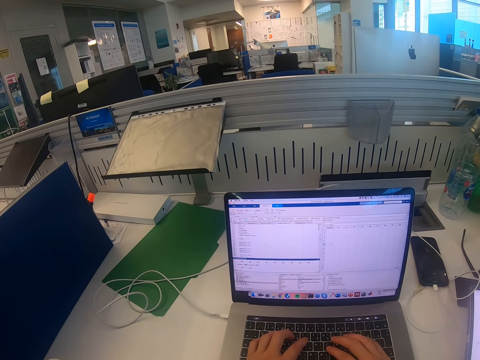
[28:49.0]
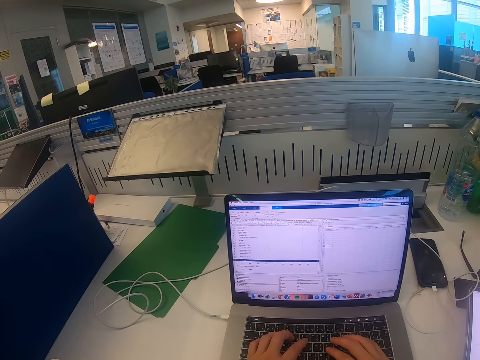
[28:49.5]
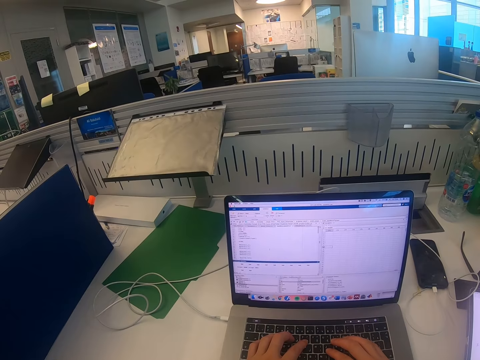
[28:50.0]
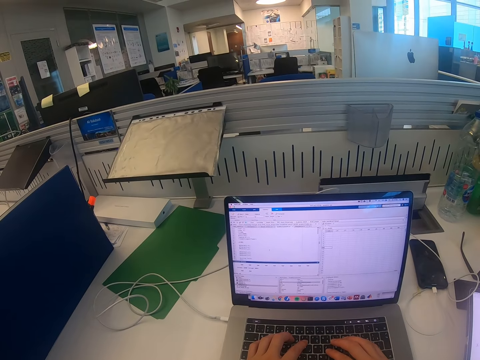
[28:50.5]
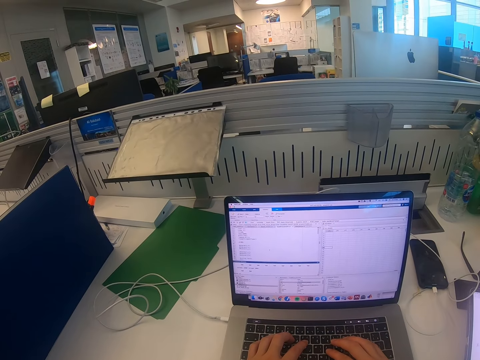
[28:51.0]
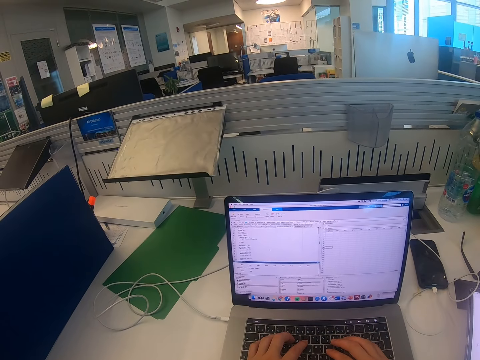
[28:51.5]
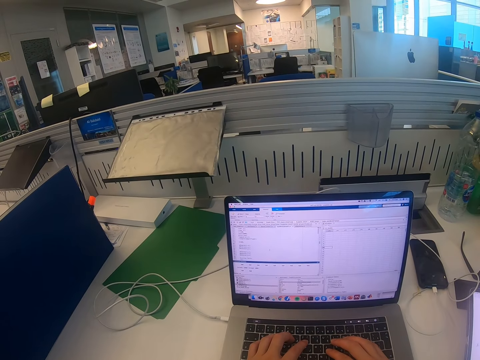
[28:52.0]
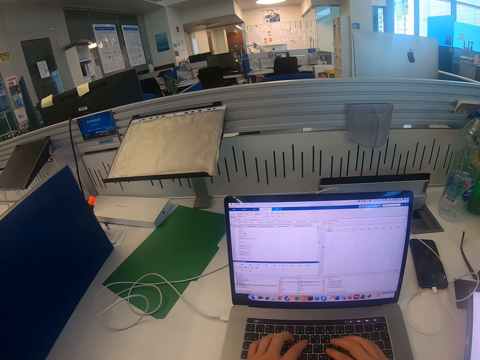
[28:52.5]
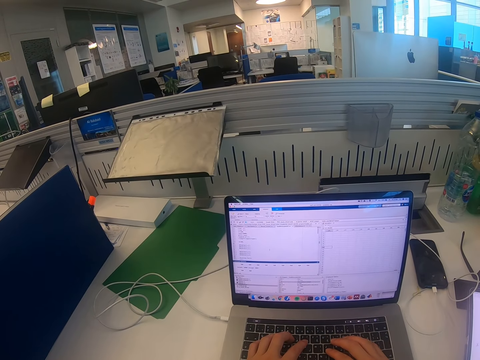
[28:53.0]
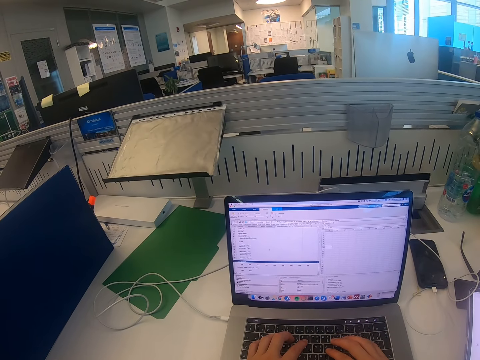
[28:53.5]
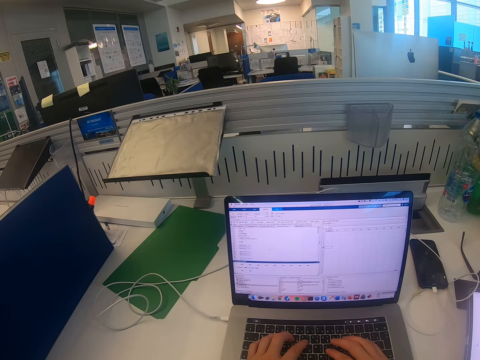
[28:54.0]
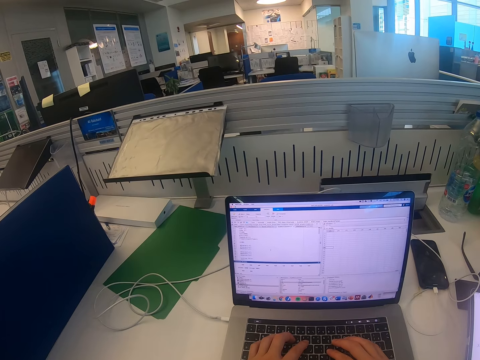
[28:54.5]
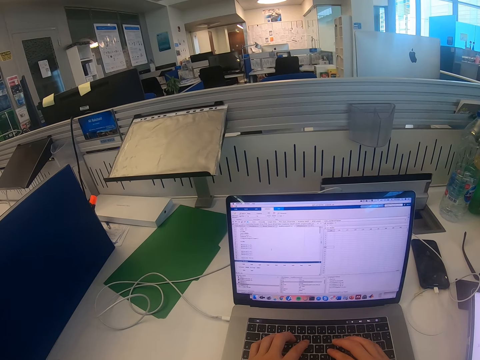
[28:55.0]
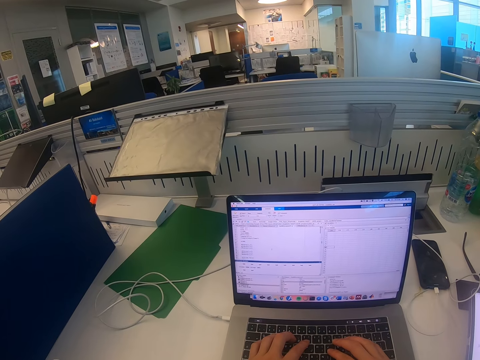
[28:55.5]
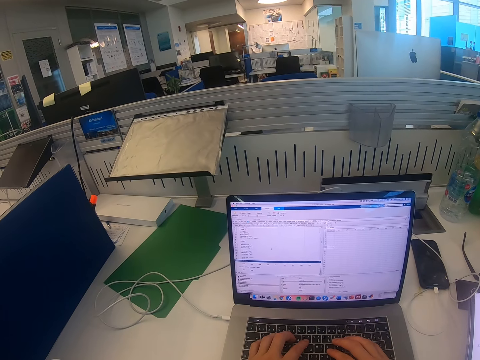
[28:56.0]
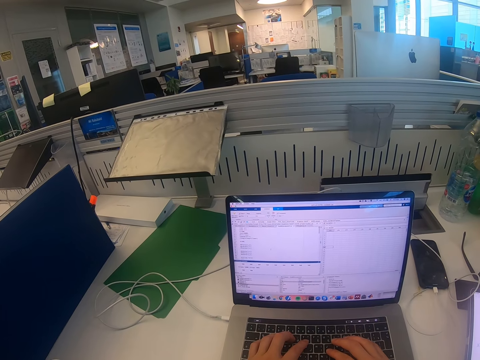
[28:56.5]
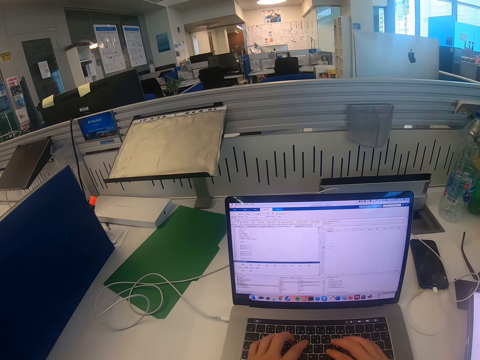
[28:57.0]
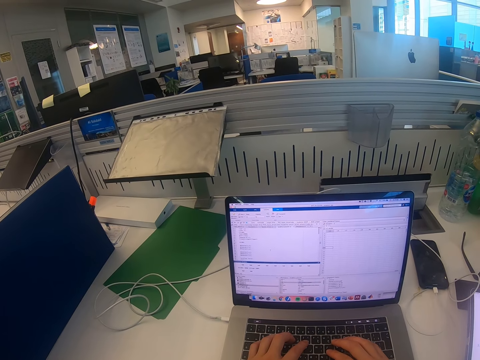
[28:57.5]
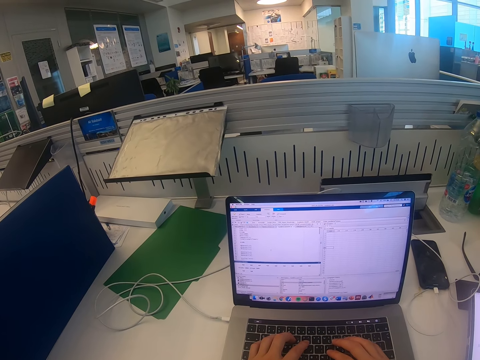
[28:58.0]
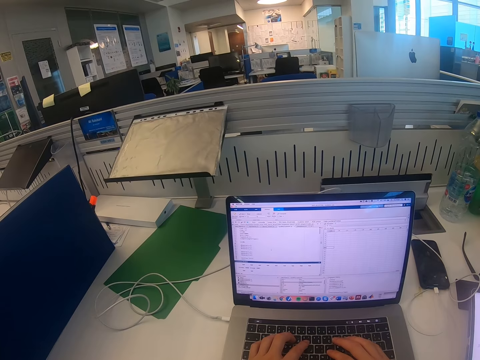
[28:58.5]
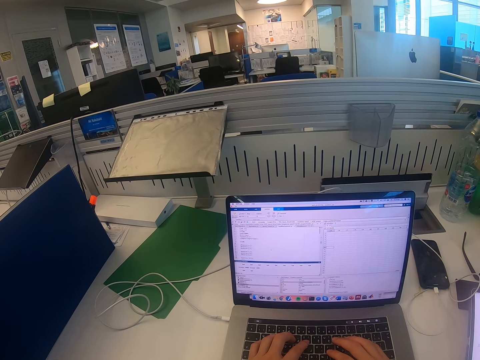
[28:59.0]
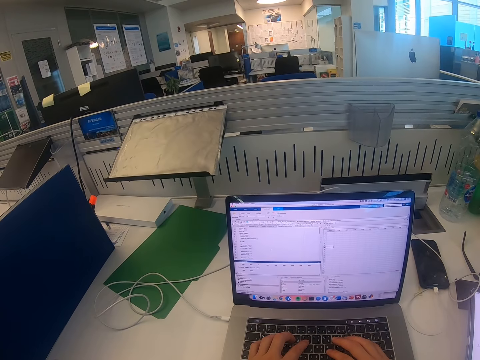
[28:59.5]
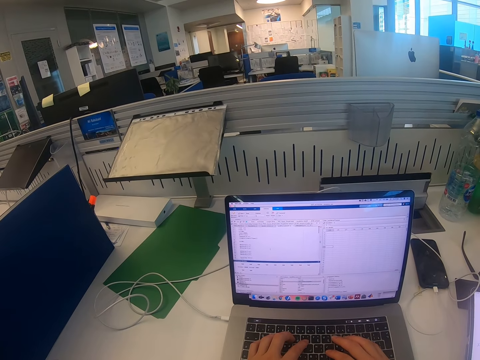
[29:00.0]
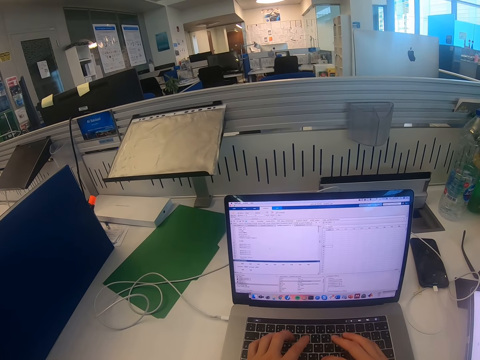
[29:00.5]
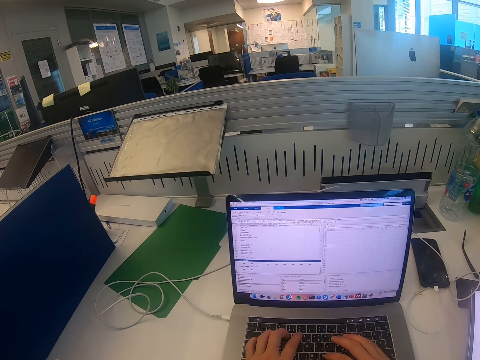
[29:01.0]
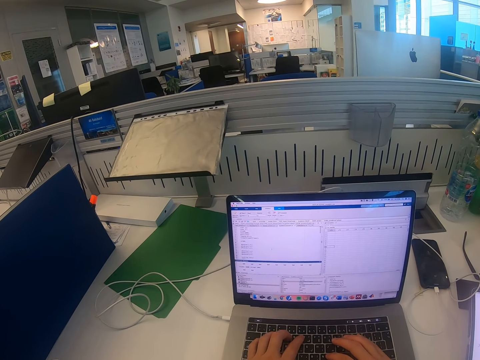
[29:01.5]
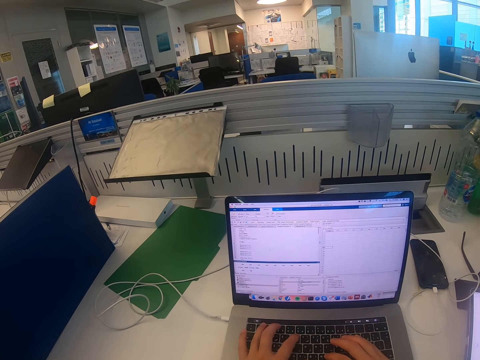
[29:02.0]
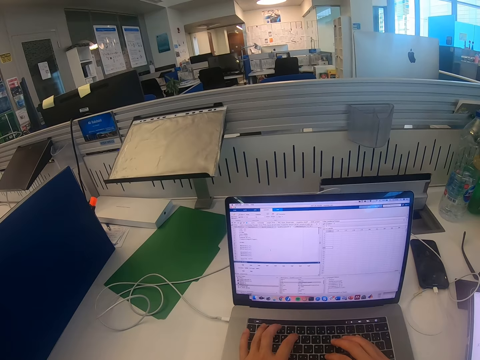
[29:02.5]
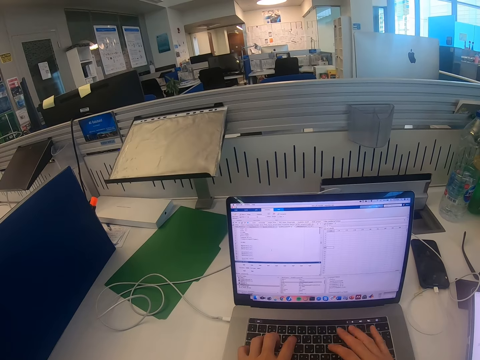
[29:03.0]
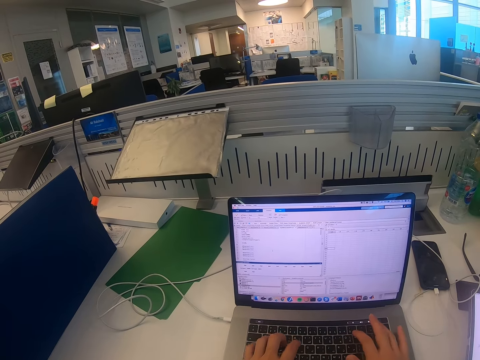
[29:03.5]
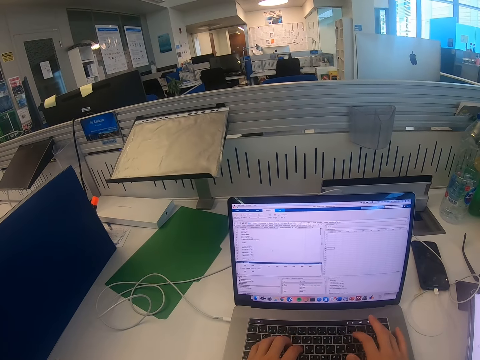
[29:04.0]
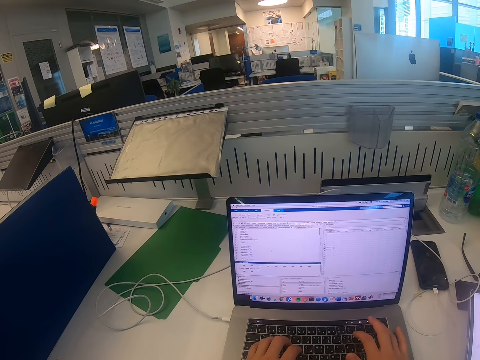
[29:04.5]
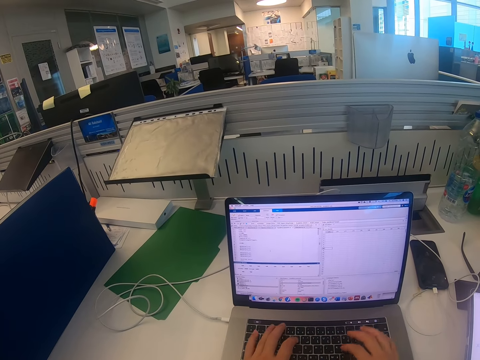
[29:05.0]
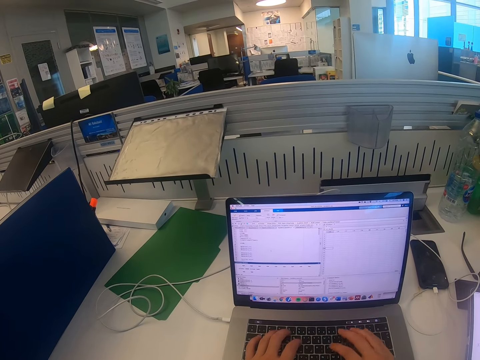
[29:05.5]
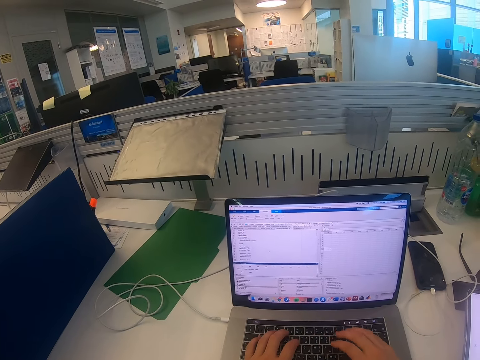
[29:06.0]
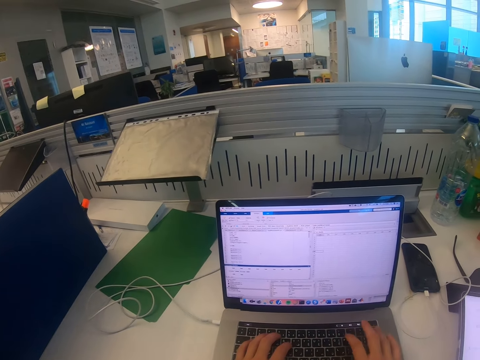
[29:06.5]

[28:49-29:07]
The camera wearer types on the laptop.

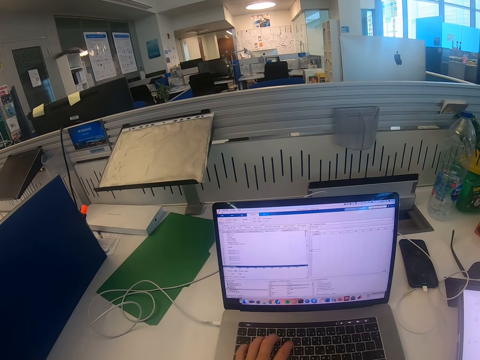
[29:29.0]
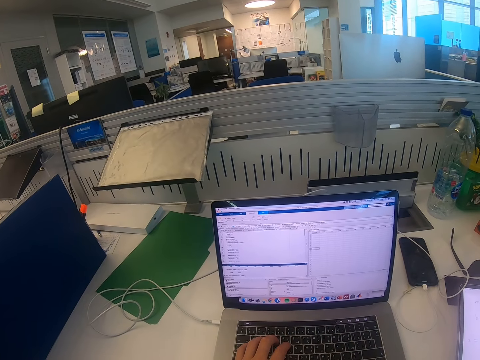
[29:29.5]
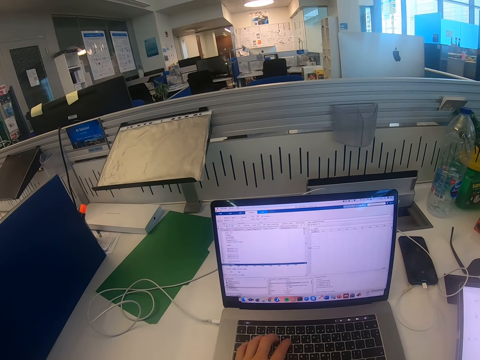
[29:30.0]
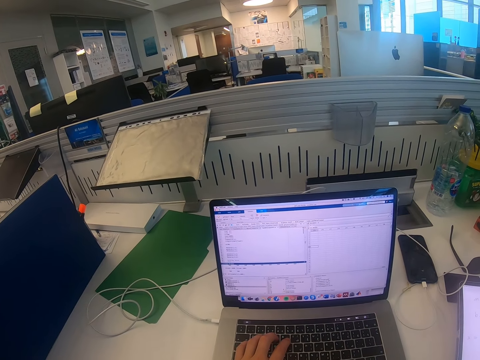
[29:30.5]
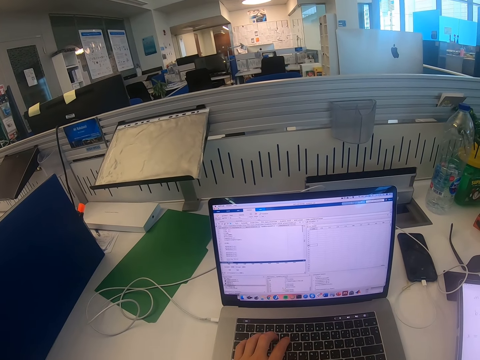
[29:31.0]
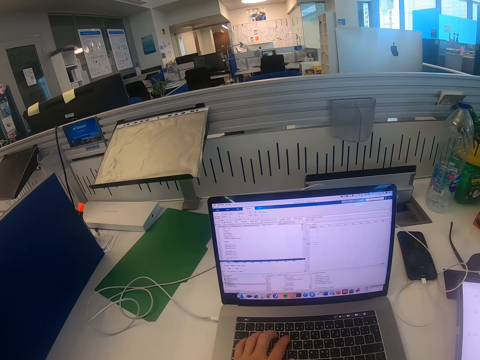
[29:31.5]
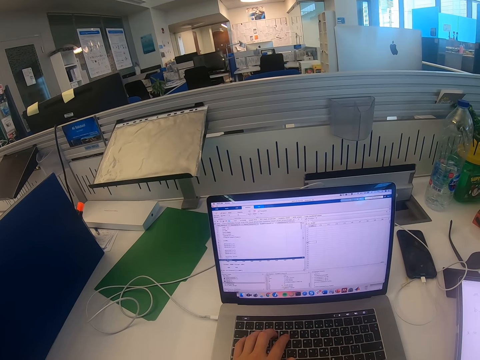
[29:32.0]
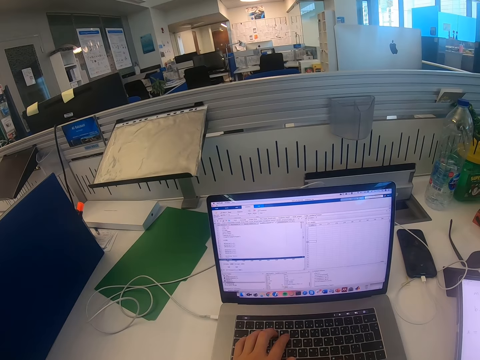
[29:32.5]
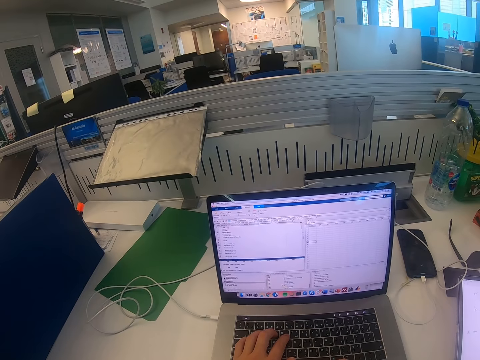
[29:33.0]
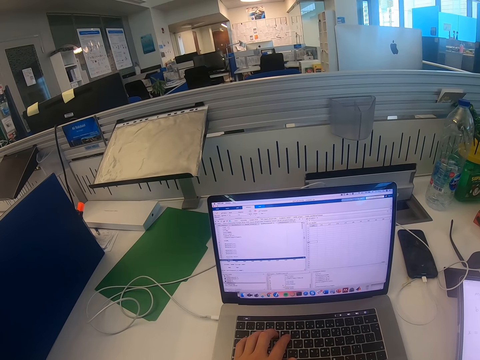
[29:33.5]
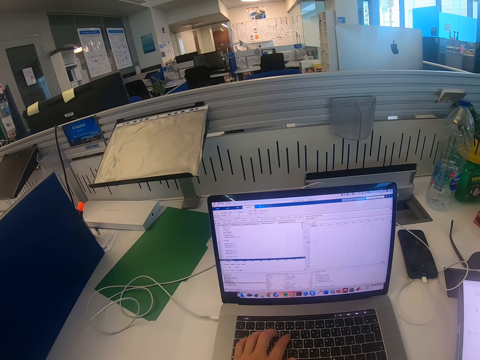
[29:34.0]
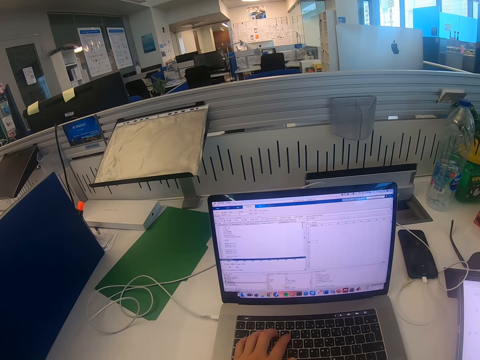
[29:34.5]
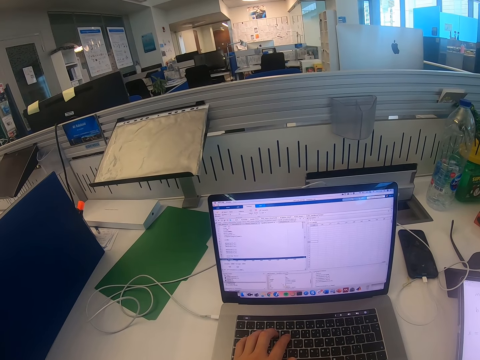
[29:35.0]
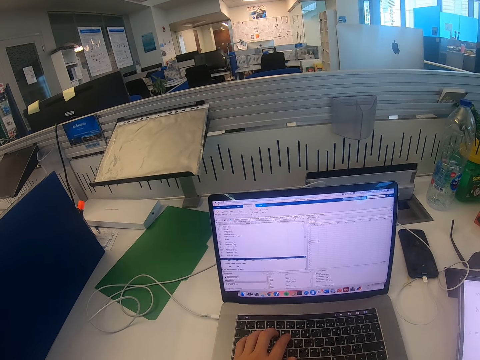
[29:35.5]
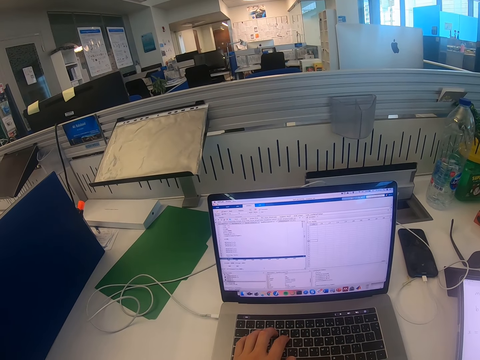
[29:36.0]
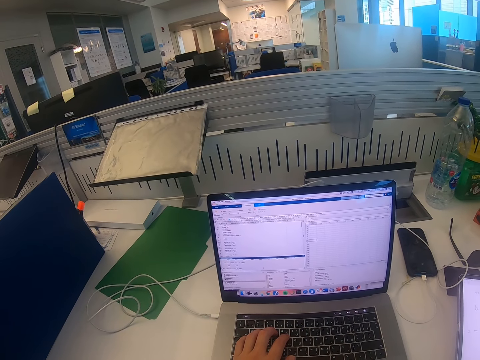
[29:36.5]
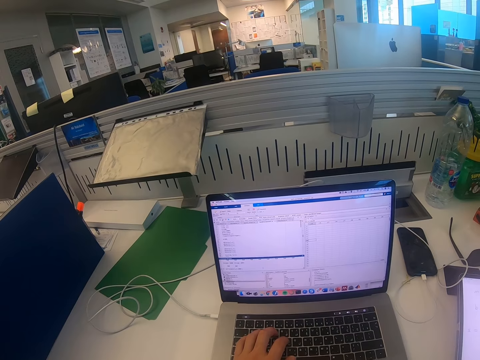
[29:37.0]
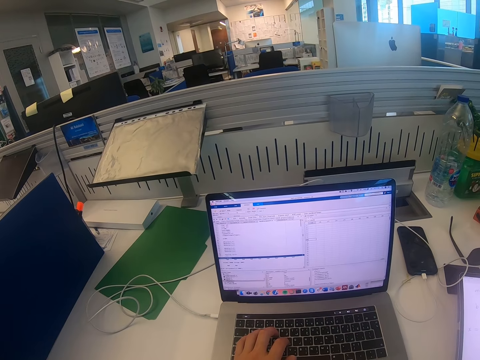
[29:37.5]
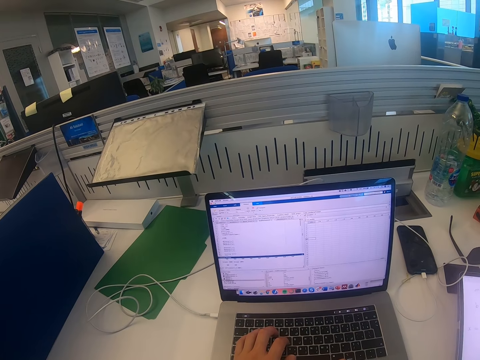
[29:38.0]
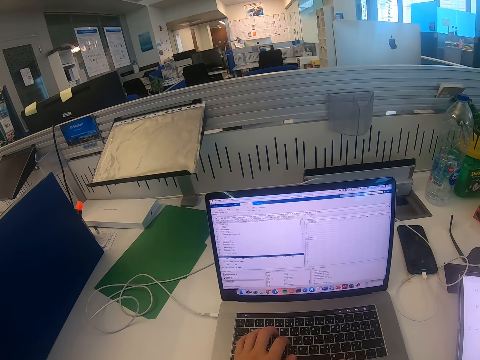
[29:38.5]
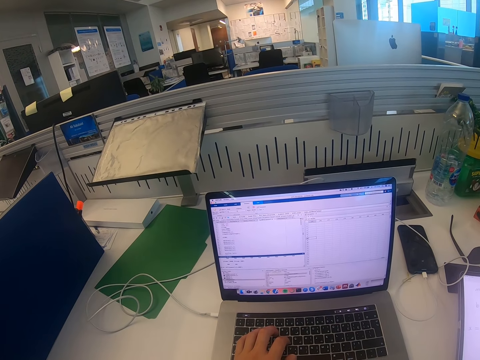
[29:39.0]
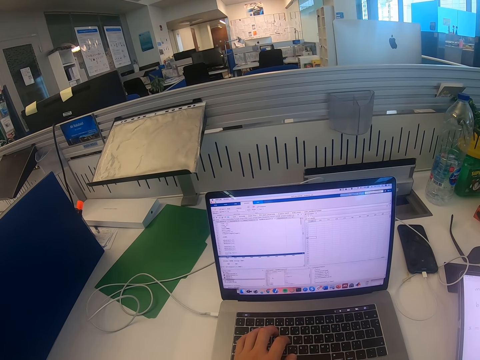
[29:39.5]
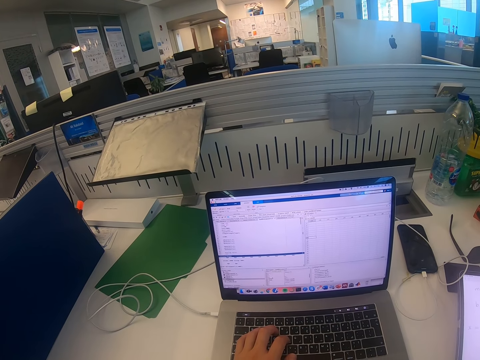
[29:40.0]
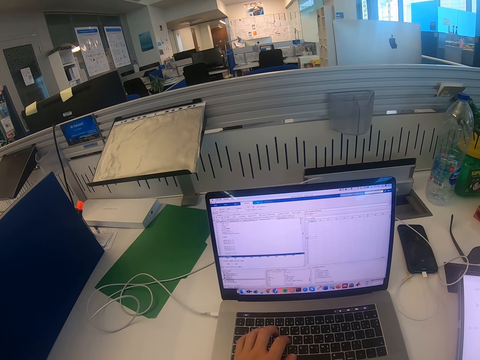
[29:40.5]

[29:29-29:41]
The camera wearer looks at the laptop.
